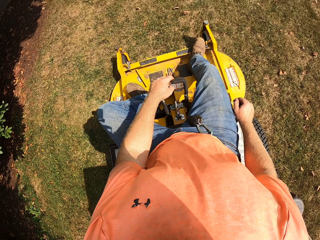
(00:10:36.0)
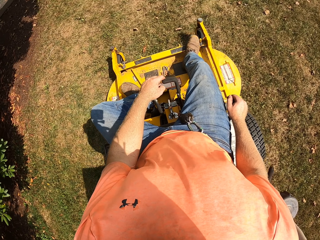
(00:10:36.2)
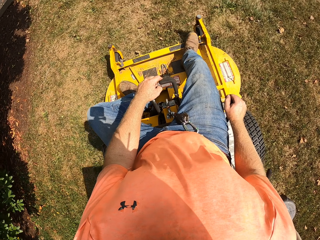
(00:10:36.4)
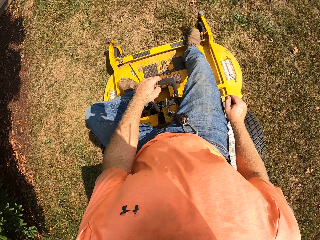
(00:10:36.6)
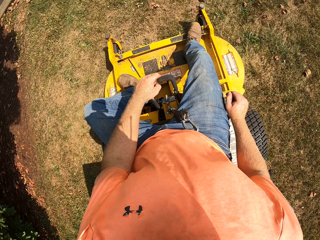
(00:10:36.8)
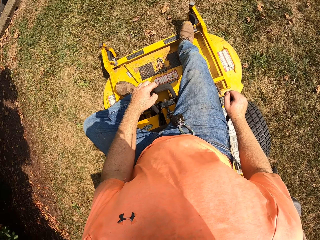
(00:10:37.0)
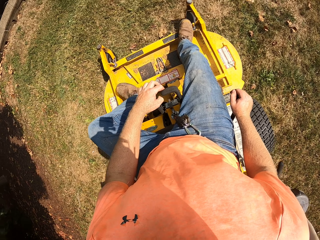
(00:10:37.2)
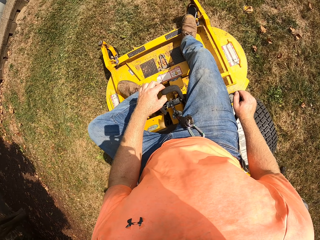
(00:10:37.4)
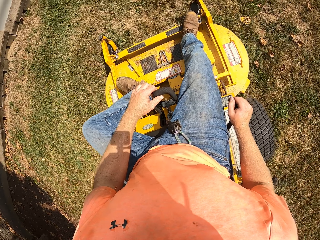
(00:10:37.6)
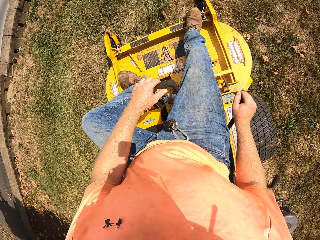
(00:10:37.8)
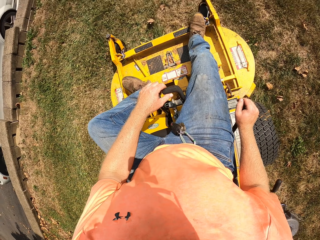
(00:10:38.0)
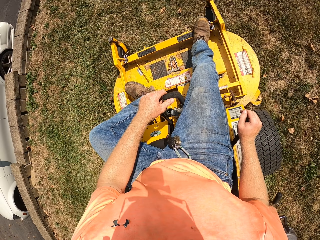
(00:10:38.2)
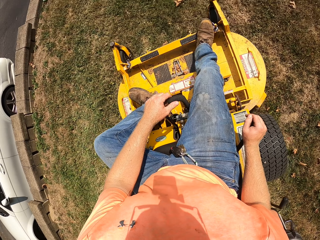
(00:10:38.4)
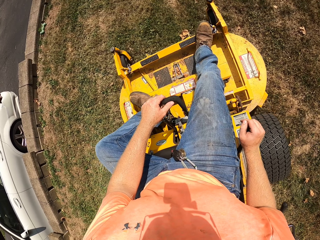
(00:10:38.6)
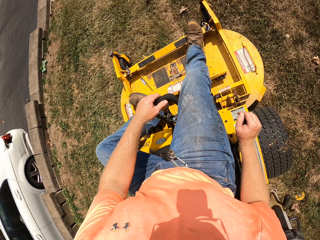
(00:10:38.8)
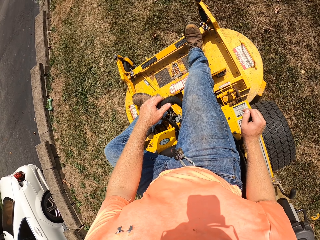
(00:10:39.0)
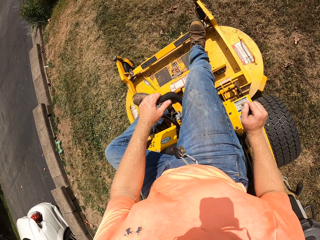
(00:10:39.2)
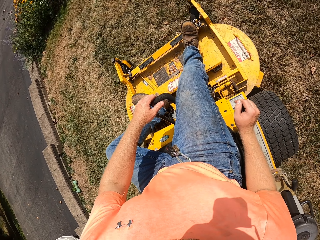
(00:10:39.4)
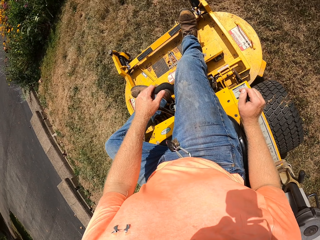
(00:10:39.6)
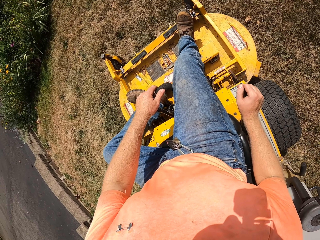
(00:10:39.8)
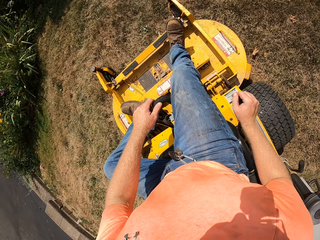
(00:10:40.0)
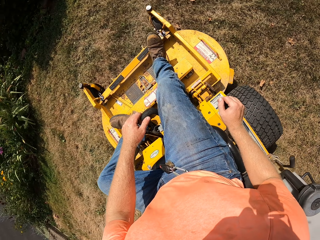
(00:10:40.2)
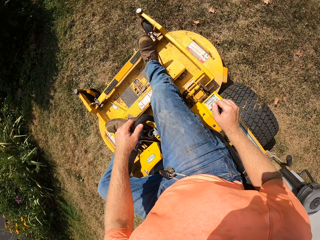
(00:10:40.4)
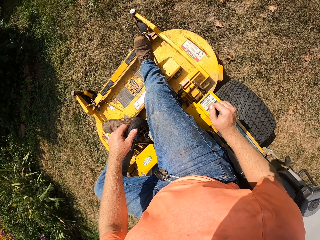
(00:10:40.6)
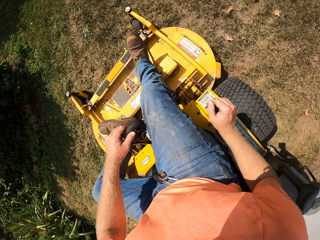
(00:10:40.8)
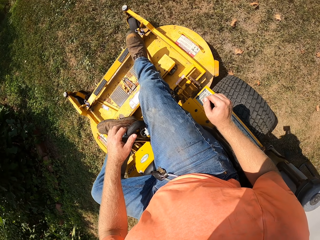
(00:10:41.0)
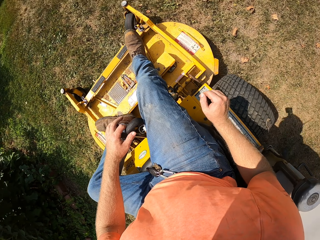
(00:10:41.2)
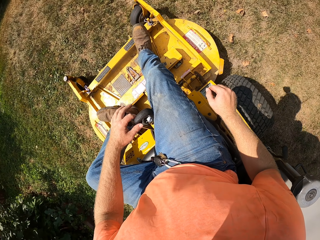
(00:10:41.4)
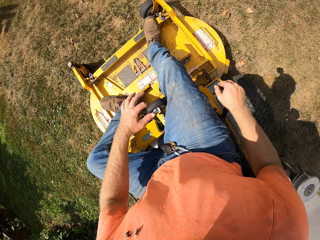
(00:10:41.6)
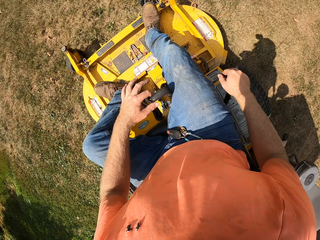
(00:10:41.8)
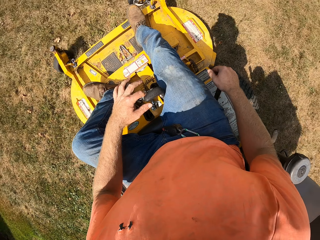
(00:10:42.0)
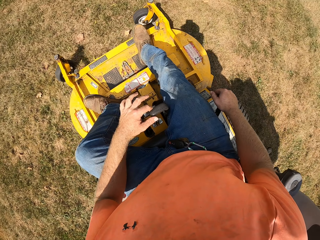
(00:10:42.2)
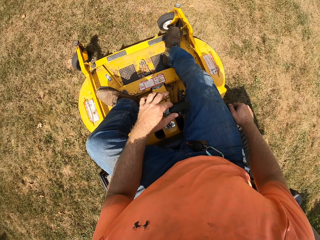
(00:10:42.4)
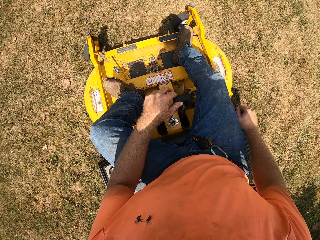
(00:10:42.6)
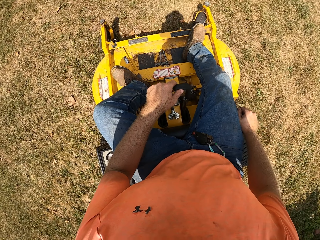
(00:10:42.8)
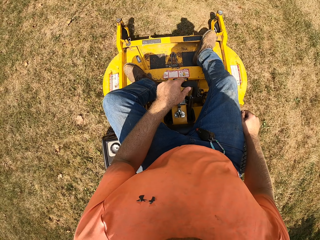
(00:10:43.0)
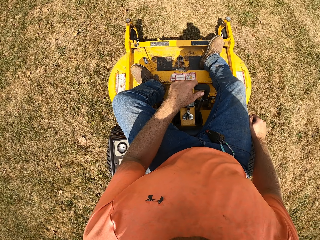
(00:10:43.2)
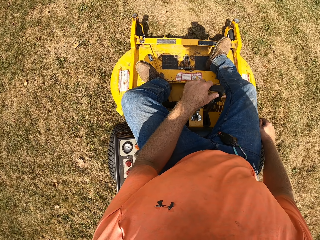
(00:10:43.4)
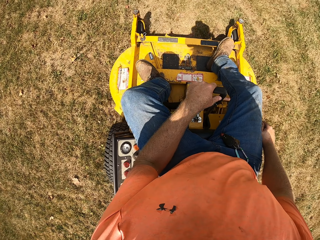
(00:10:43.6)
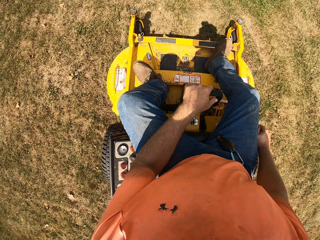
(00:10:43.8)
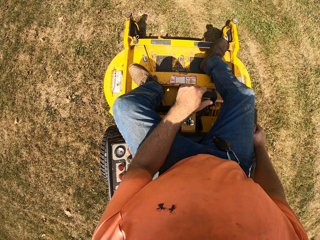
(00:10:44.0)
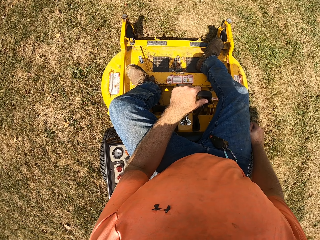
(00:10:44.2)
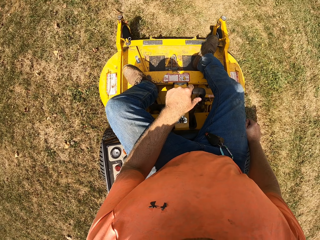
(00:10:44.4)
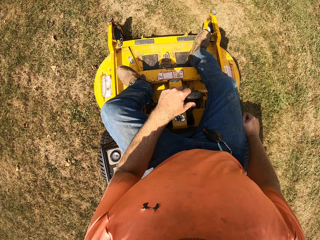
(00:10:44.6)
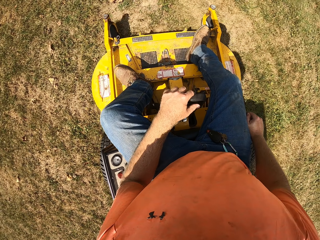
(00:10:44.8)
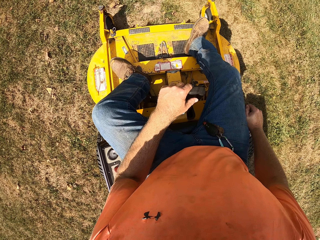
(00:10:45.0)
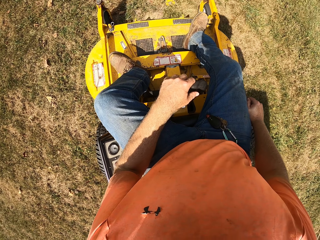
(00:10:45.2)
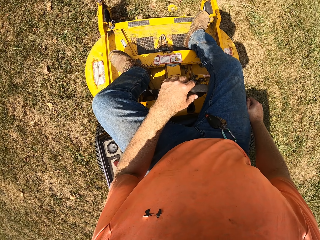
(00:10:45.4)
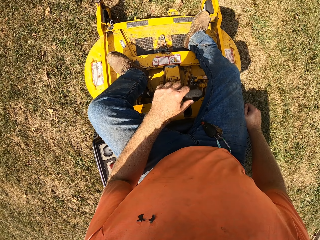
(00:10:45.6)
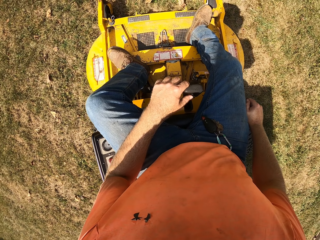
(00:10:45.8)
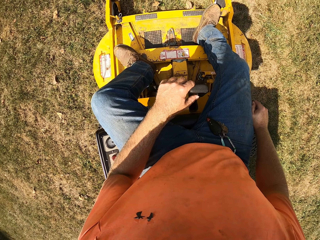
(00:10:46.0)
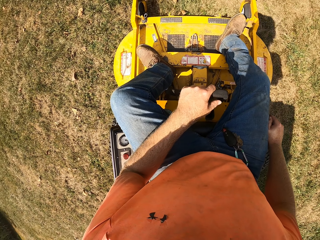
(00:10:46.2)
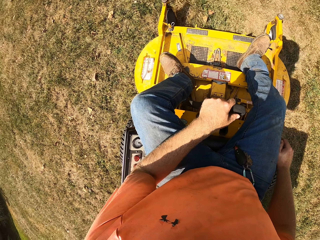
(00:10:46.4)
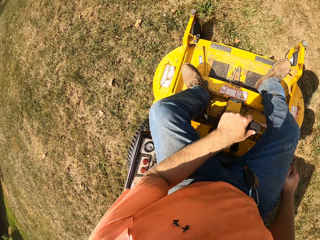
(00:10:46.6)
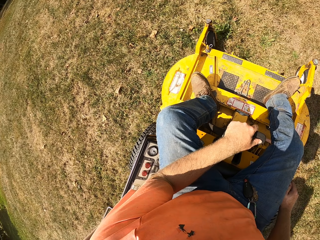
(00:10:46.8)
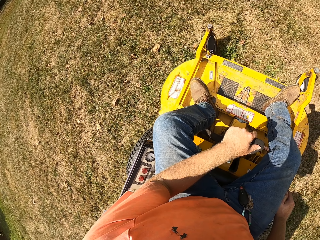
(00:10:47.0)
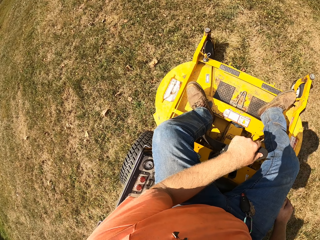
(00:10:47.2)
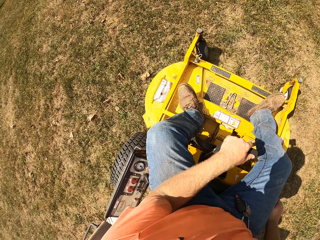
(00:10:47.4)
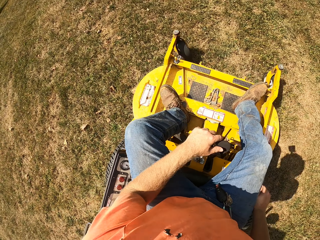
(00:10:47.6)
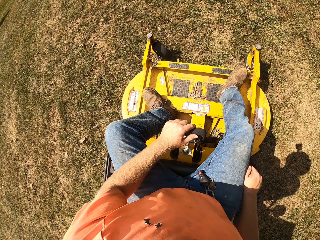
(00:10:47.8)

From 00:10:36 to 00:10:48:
The camera wearer pulls the lever on the riding mower with his left hand. He does so again.

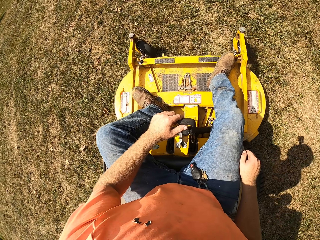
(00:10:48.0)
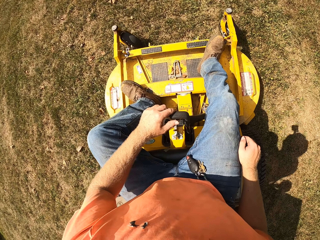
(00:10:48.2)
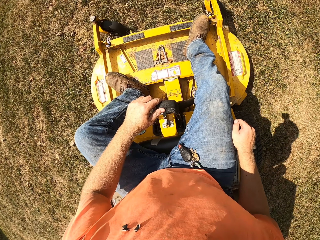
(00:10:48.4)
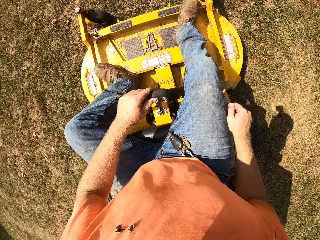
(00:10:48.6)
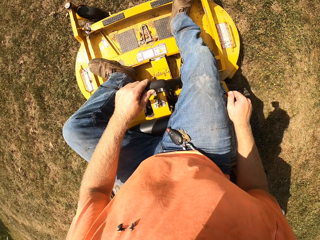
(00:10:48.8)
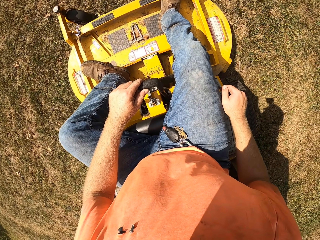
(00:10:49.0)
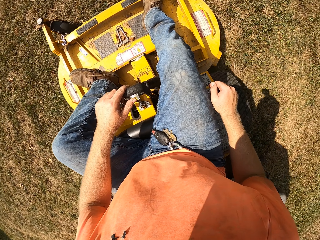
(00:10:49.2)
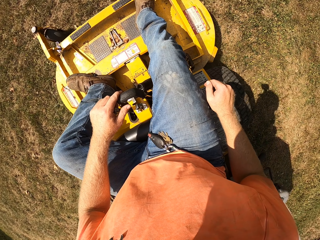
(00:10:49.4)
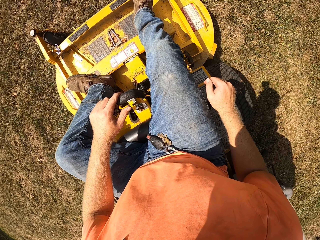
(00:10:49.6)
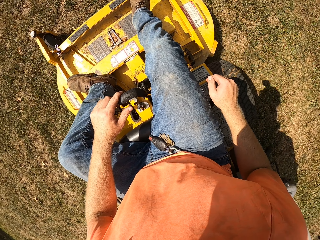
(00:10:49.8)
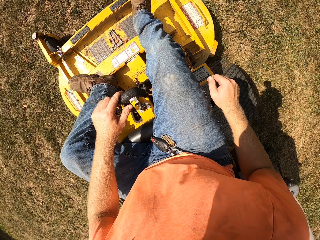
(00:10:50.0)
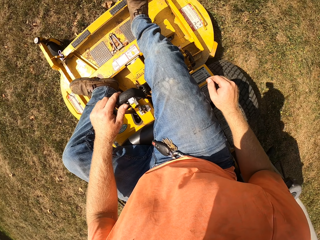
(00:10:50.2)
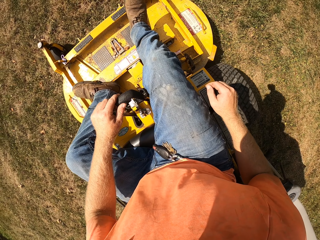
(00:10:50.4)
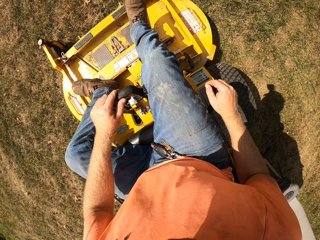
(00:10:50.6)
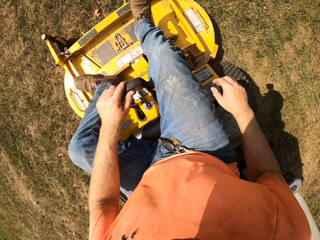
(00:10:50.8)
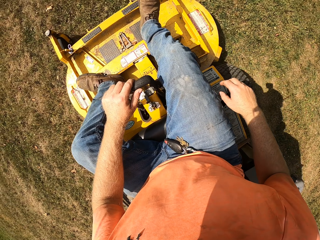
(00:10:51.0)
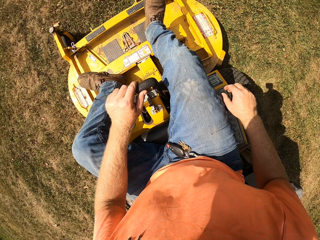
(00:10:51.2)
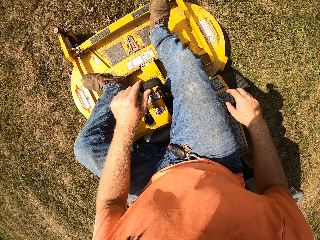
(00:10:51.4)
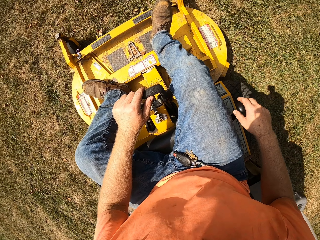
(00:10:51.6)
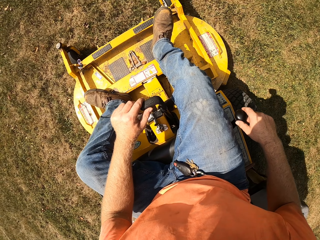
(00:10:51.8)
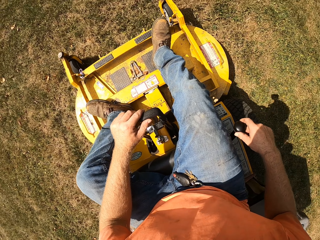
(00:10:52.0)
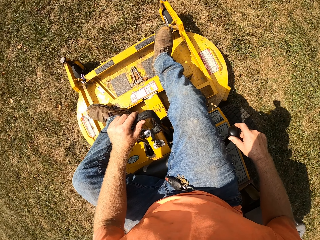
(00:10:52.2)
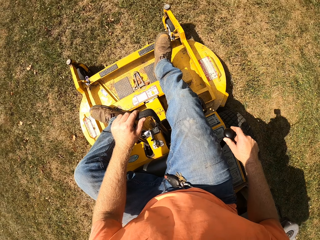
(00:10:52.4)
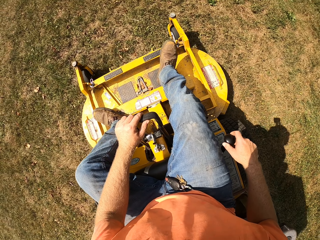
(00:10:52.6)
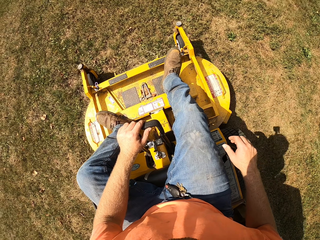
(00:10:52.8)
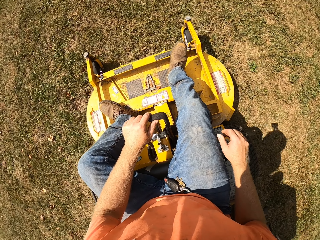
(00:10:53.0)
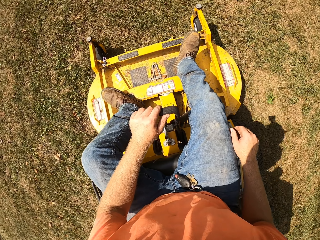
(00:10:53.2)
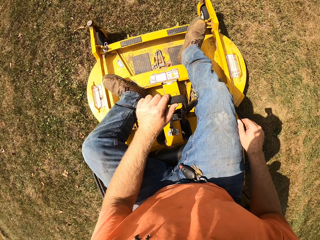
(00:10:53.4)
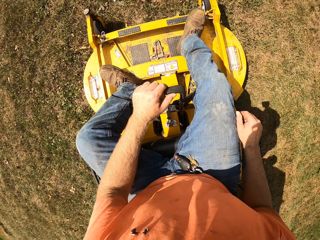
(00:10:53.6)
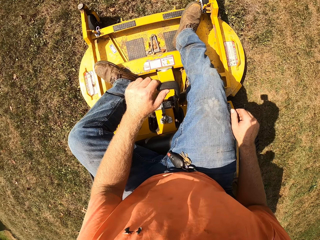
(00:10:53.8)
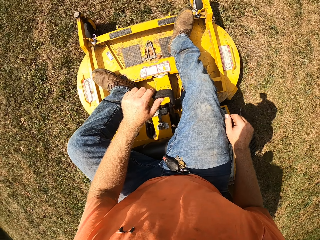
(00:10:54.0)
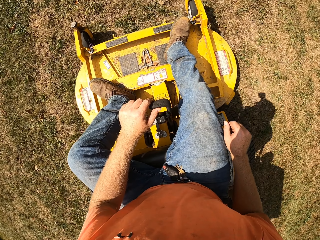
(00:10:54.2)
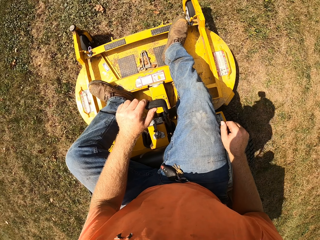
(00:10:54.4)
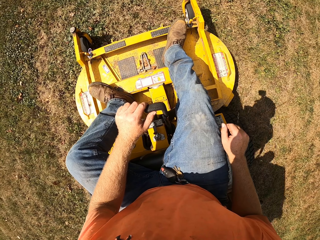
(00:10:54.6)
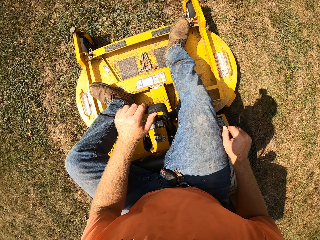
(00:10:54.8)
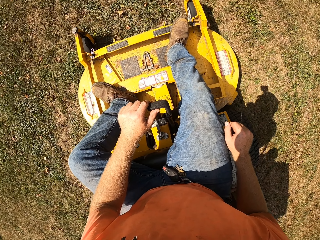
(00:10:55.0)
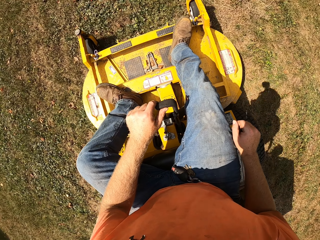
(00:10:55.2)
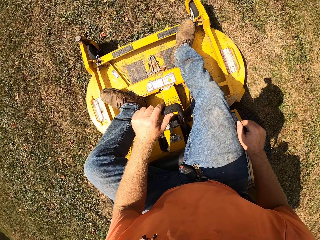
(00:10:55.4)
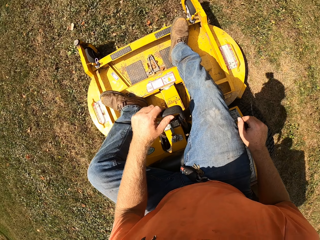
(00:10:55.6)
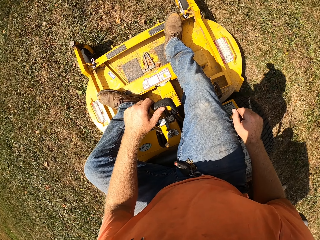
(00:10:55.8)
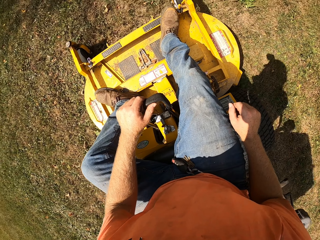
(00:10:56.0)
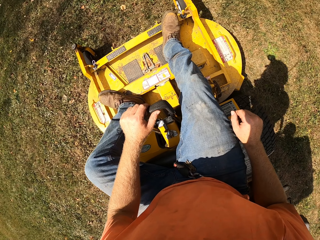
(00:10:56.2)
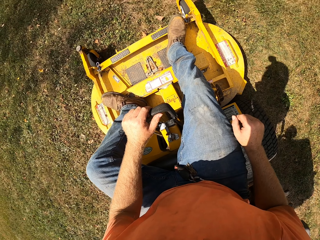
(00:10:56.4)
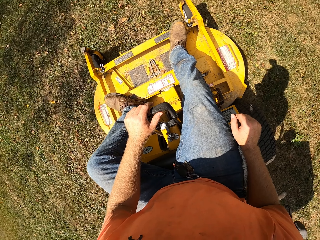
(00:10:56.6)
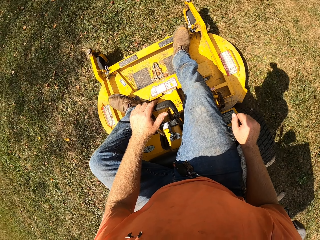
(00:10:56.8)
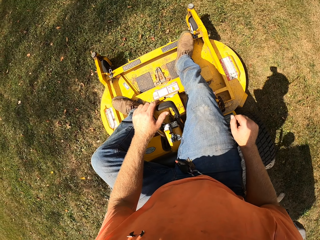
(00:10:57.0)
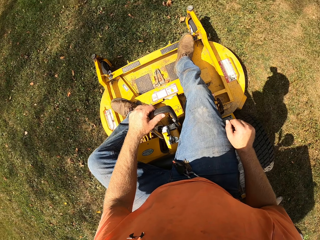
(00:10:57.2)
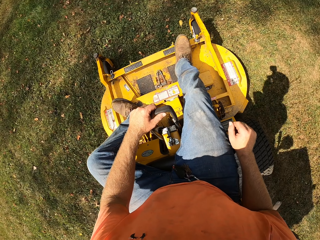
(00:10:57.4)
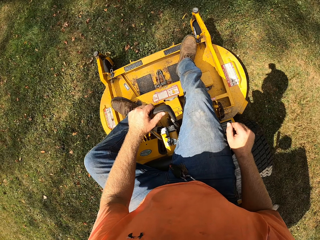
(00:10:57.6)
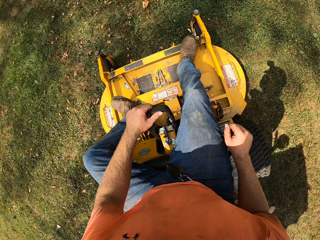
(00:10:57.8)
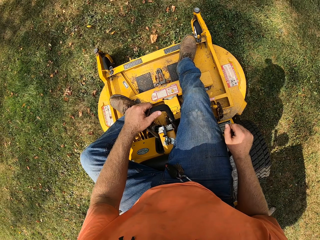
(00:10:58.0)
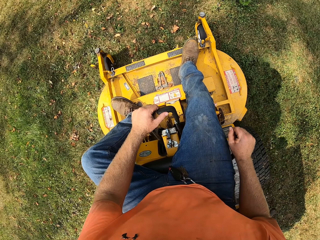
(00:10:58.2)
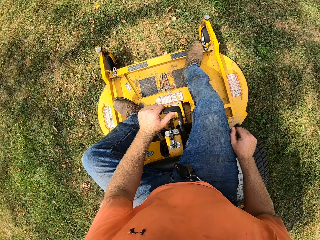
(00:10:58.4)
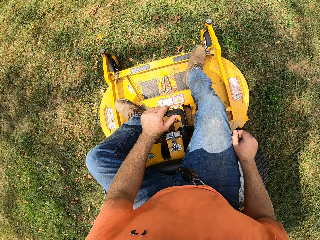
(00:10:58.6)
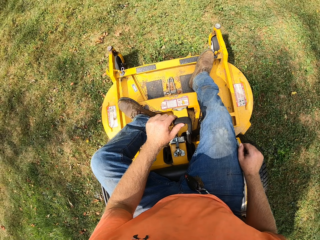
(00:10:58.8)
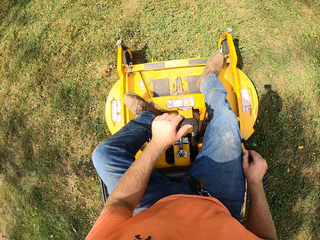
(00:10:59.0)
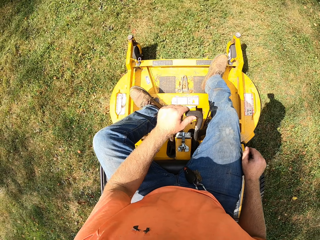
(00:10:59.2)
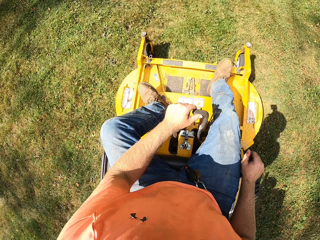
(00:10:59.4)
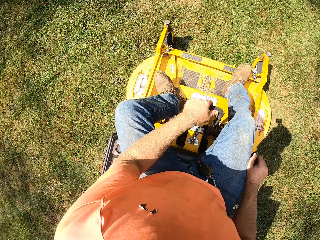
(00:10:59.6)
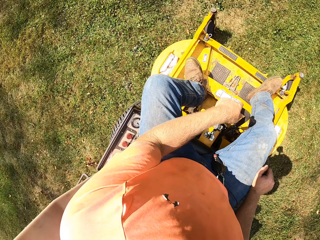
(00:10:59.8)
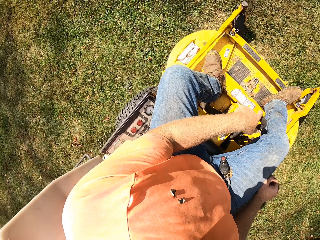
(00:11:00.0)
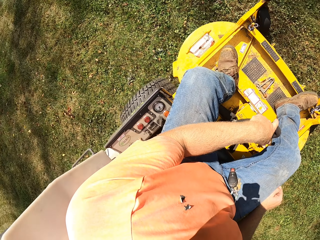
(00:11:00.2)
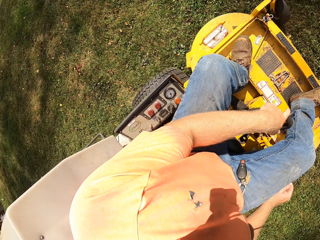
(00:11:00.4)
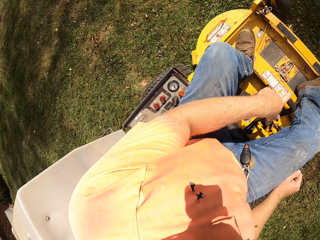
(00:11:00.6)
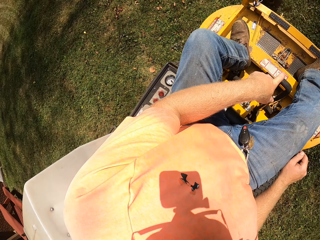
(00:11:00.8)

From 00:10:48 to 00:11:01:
The camera wearer pulls the gear on the riding mower with his right hand.
